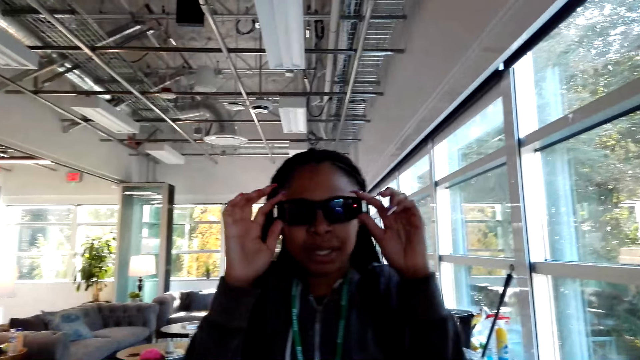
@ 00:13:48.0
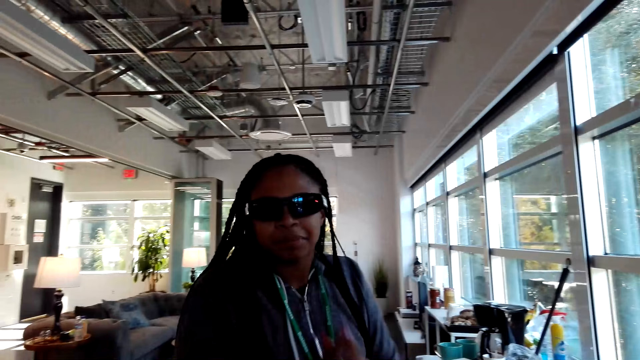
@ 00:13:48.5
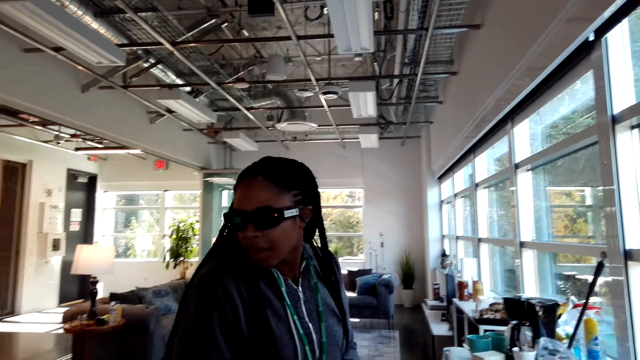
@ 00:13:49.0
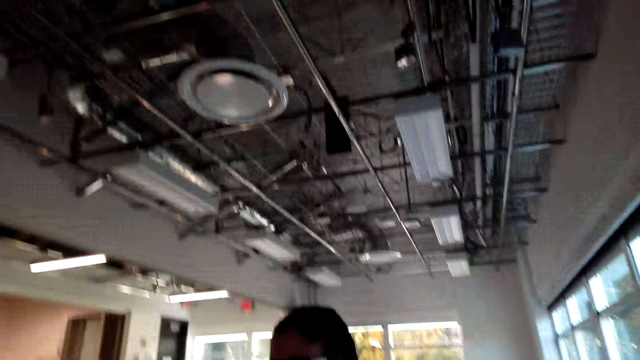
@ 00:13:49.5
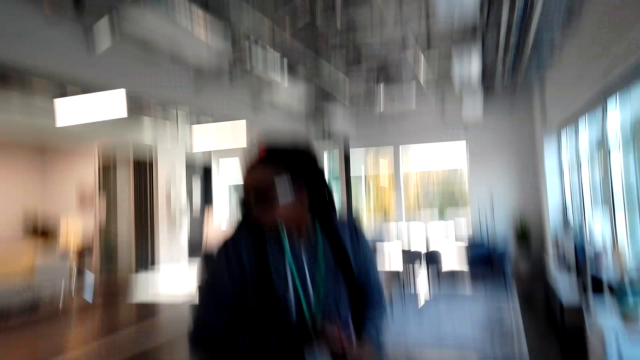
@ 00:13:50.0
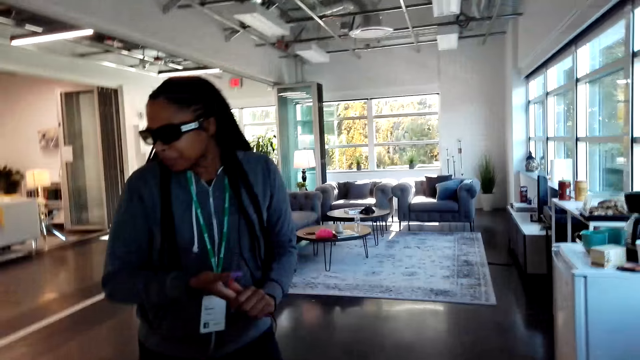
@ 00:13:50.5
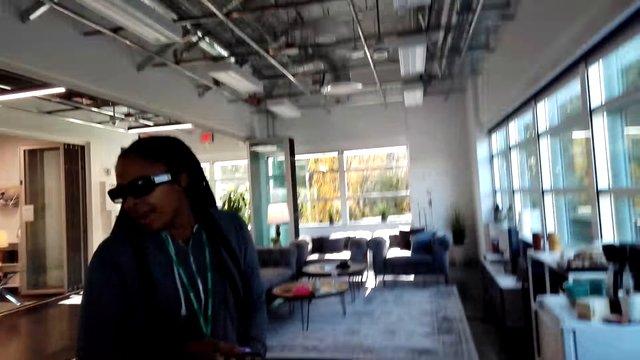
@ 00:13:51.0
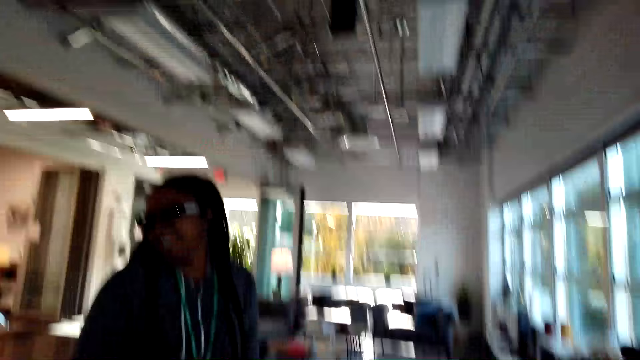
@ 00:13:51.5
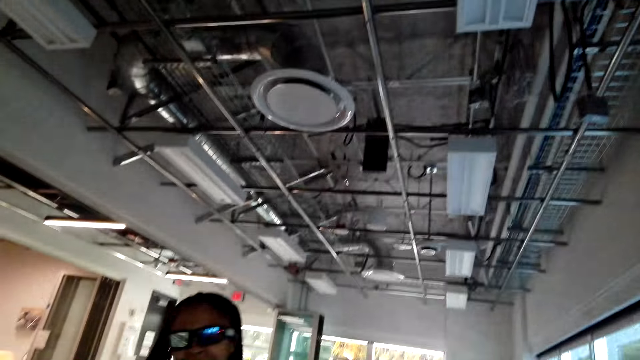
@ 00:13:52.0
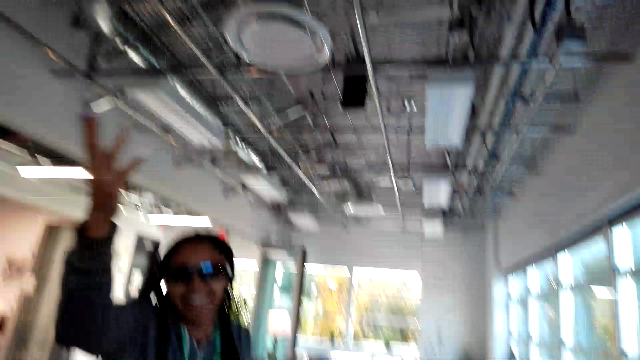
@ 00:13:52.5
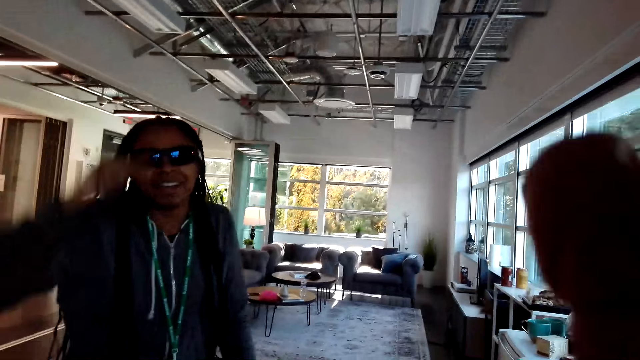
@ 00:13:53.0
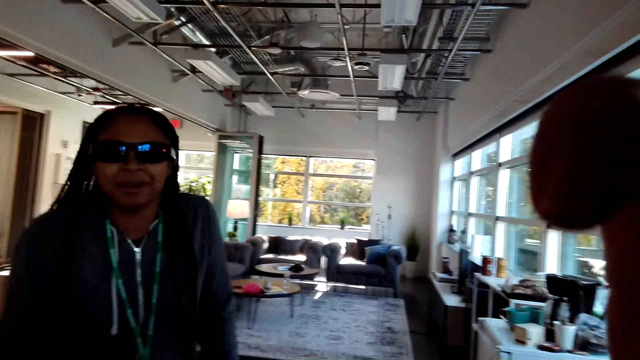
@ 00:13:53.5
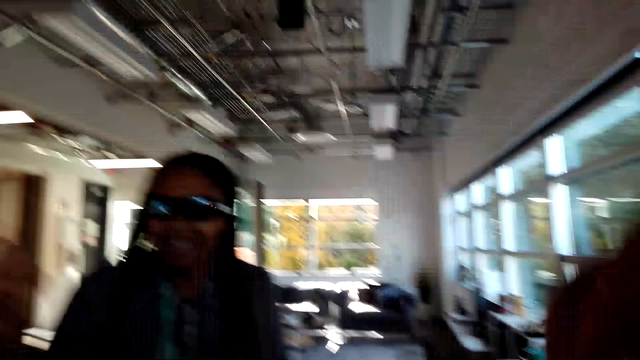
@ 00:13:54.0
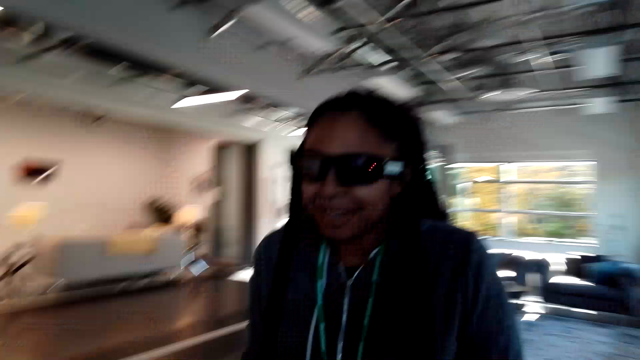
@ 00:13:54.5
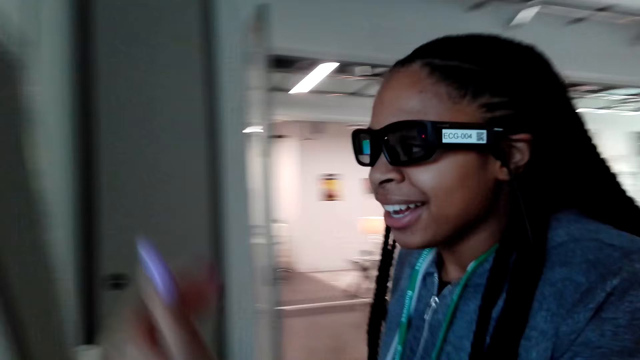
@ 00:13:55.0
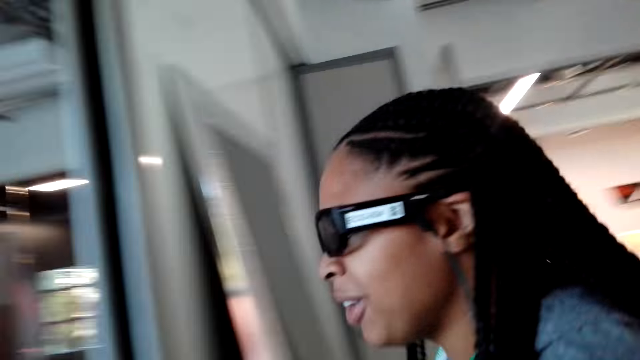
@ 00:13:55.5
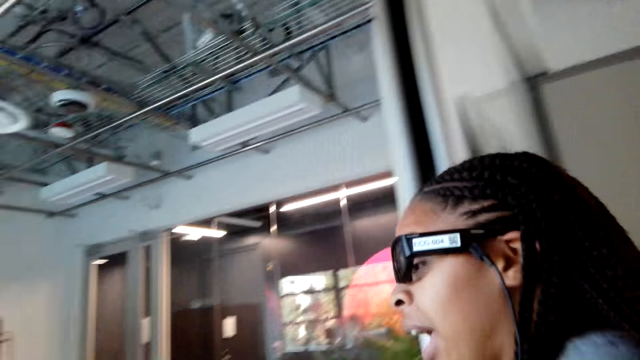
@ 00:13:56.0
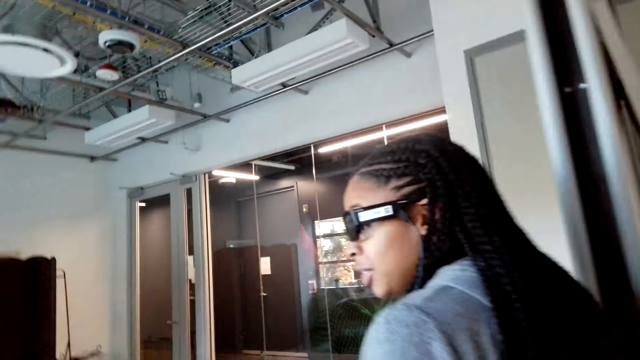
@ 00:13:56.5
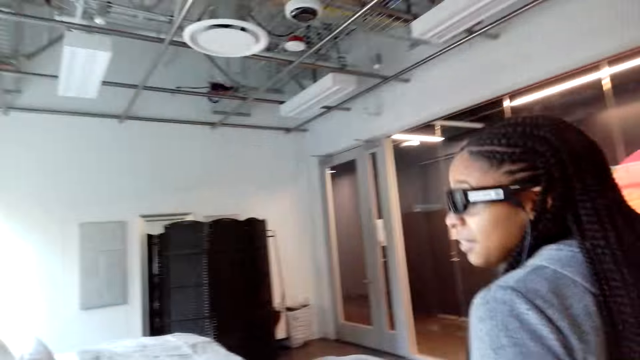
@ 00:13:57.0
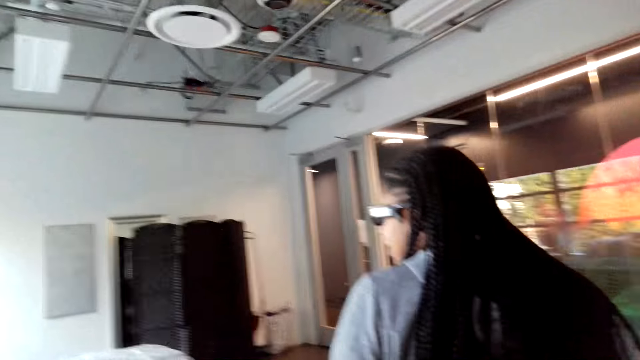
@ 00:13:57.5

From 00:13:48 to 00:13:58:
A woman talks. The woman lifts a hand. The woman talks.

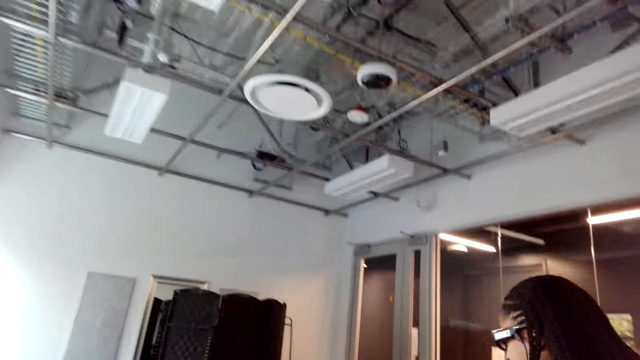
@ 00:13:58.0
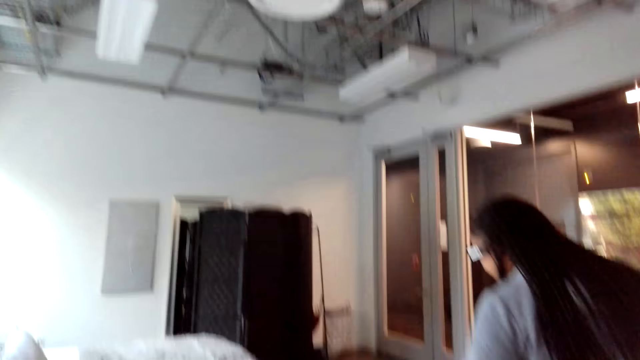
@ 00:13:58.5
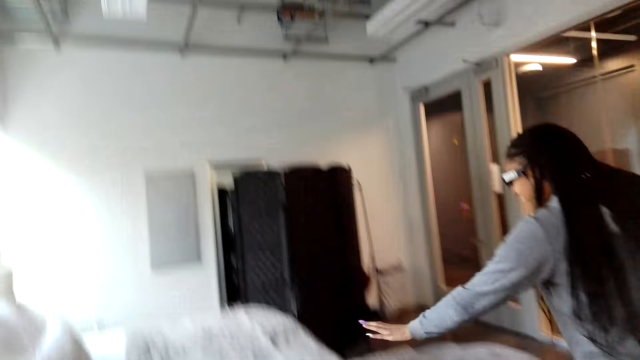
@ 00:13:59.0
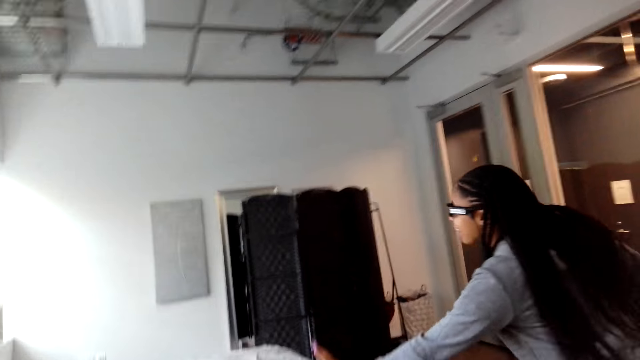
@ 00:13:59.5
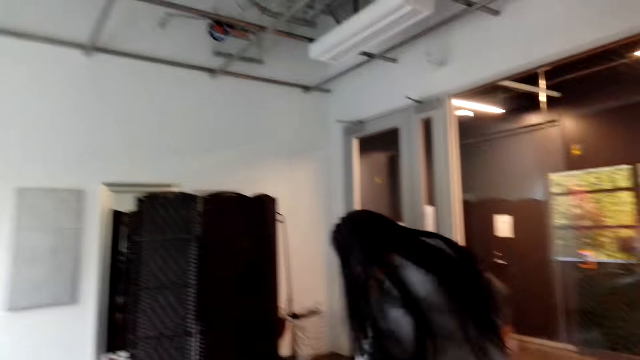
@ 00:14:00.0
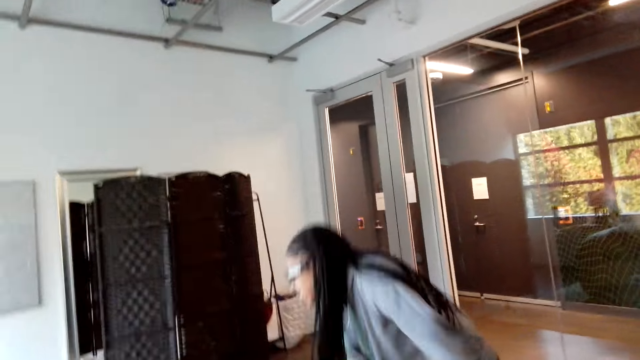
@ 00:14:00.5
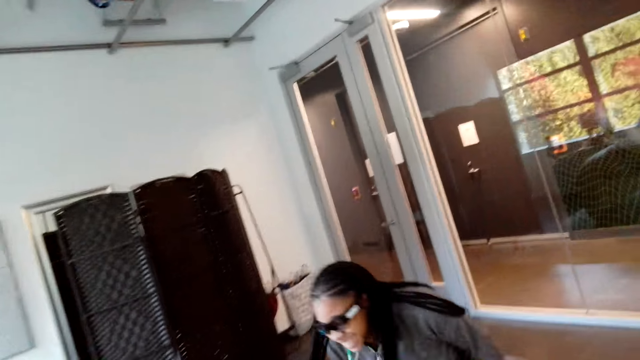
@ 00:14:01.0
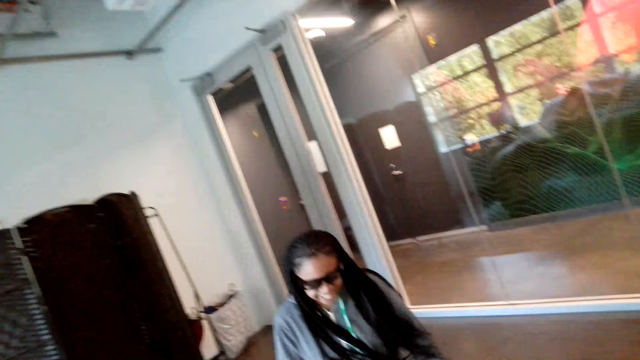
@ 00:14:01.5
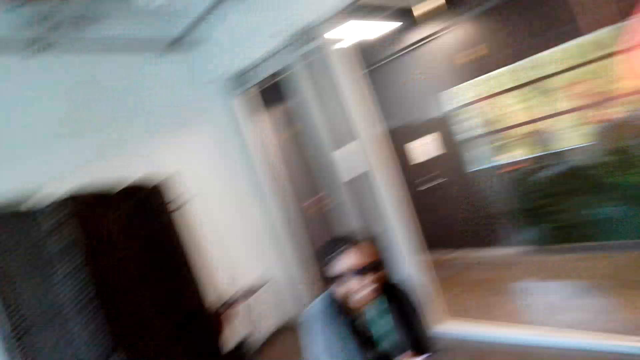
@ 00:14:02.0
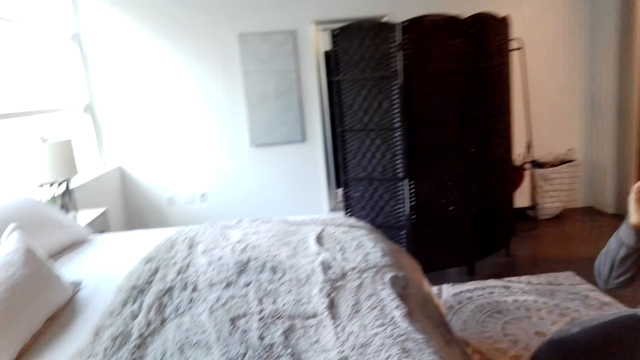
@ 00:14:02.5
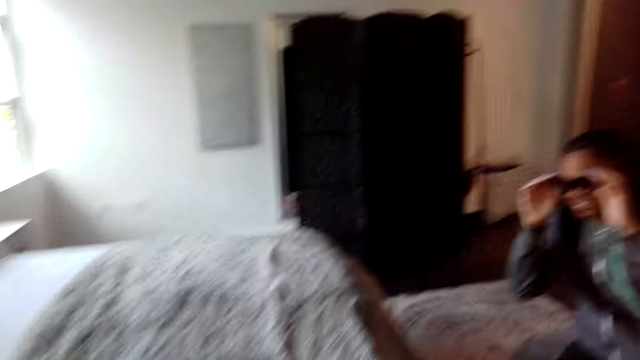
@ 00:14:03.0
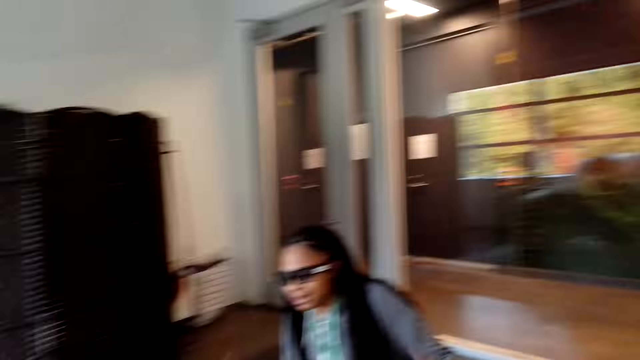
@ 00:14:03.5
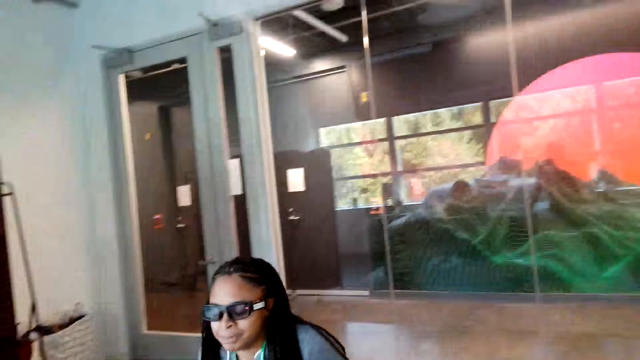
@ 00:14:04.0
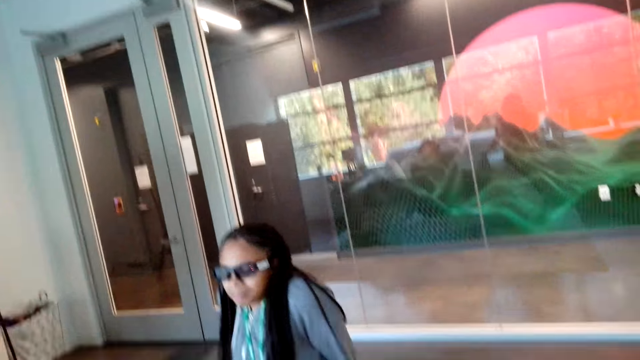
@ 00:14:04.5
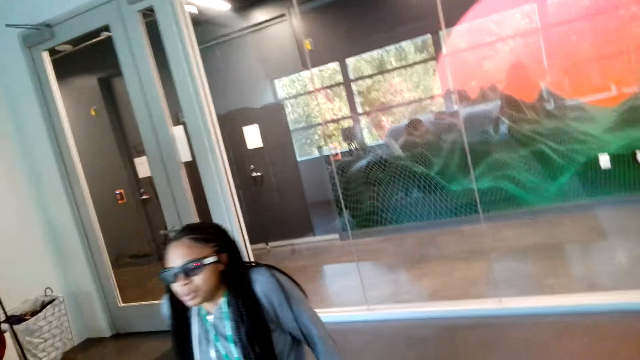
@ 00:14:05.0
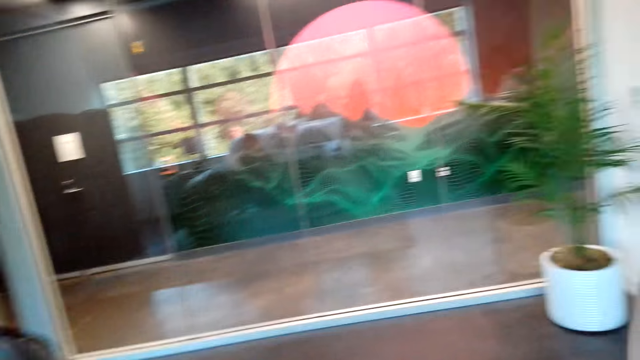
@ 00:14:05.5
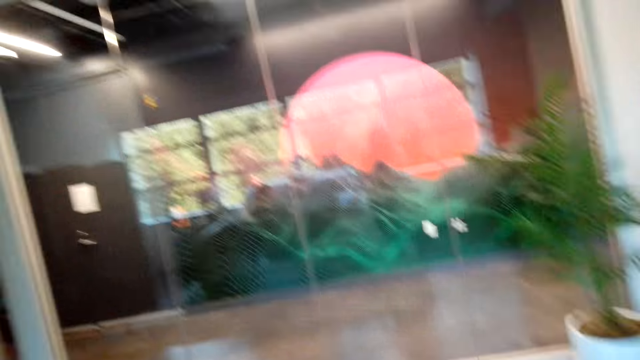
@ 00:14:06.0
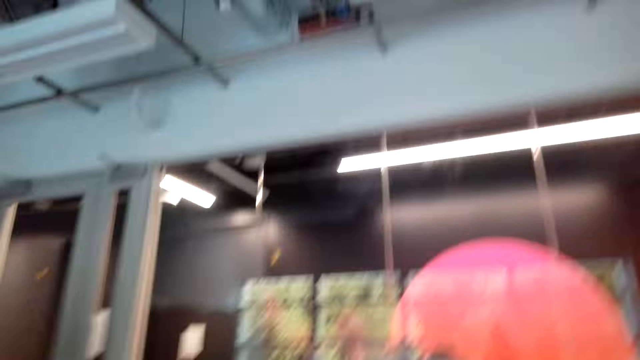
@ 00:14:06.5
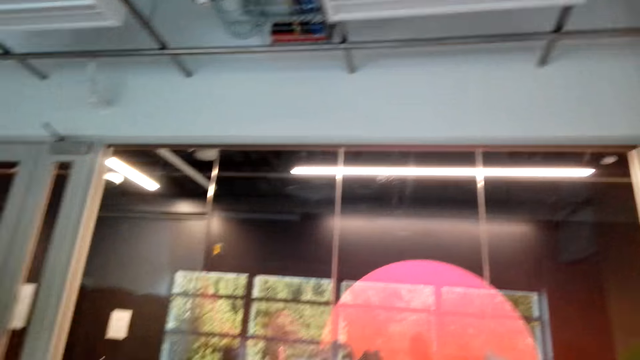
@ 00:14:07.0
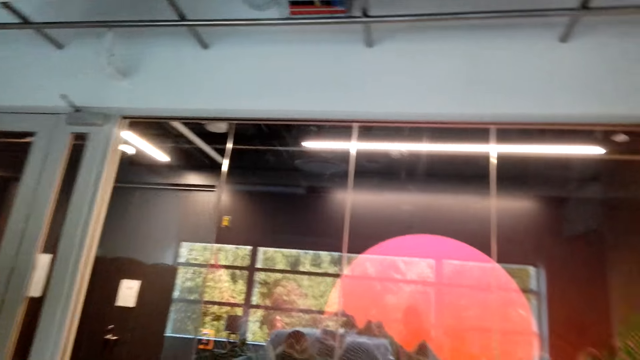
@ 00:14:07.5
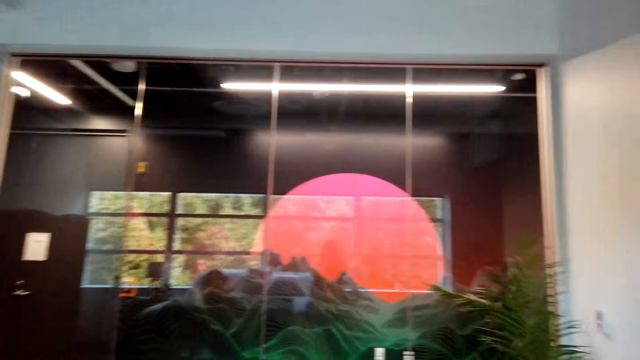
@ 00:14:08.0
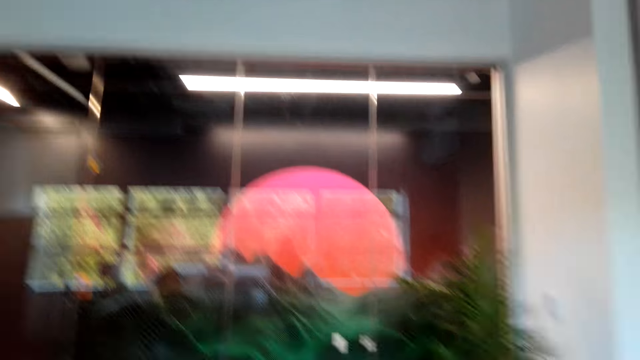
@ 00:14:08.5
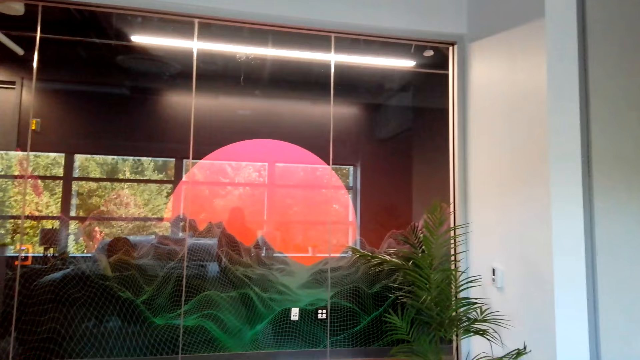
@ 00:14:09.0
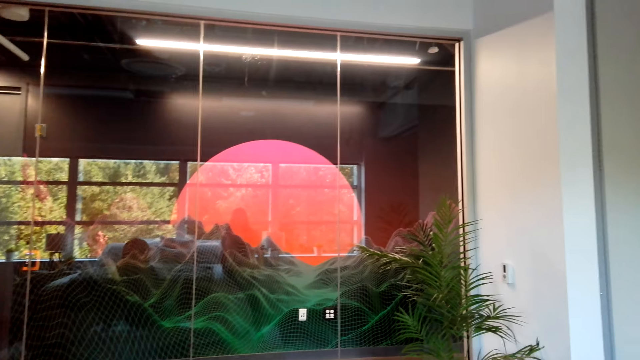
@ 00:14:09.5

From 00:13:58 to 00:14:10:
The woman lifts a hand. The woman sits down. The camera wearer looks around. They dialogue with the woman.
